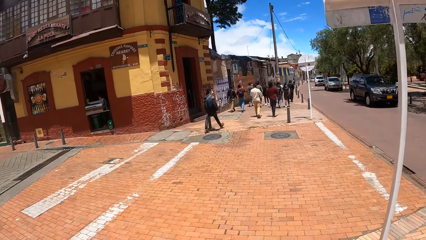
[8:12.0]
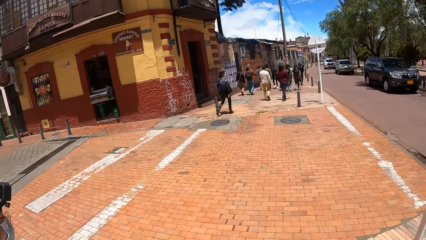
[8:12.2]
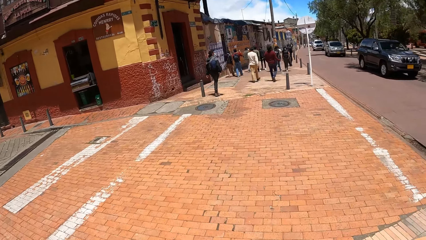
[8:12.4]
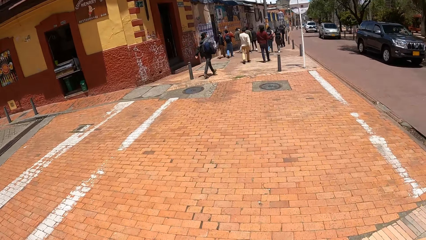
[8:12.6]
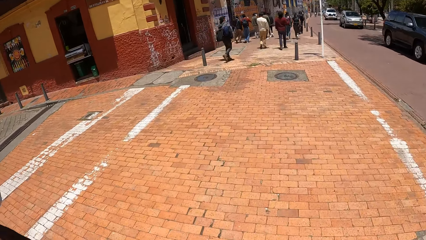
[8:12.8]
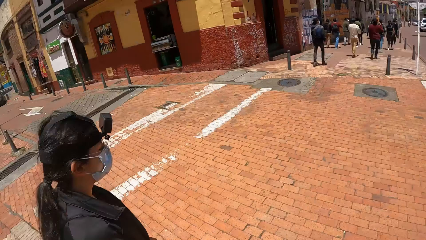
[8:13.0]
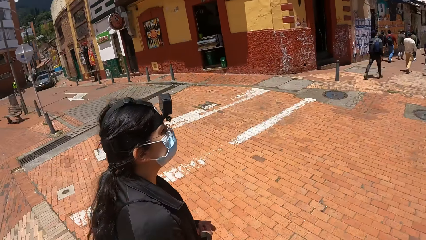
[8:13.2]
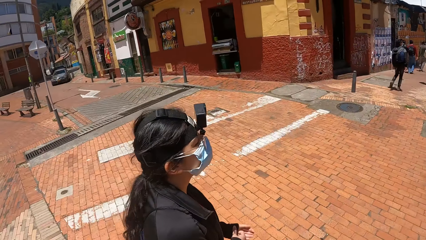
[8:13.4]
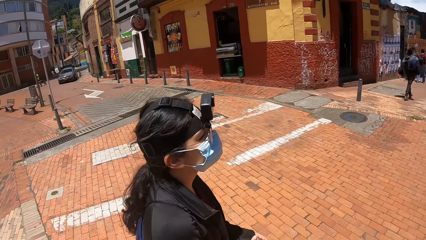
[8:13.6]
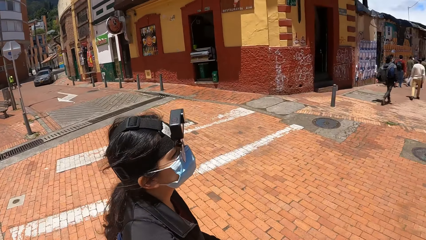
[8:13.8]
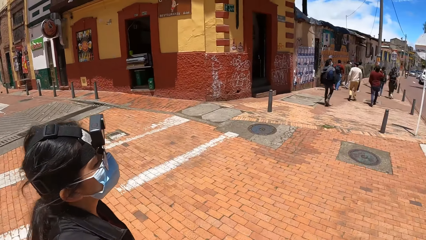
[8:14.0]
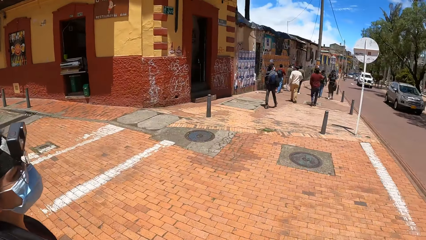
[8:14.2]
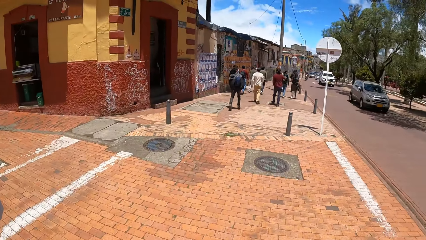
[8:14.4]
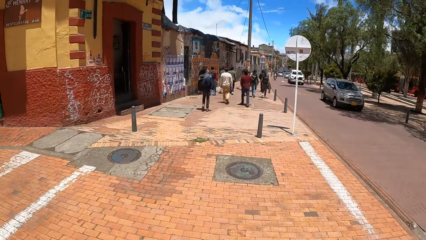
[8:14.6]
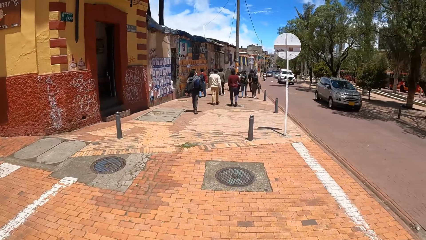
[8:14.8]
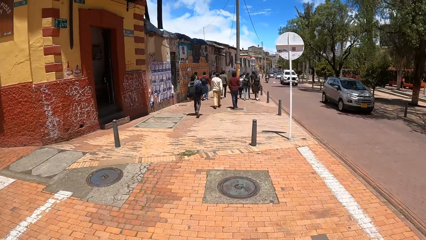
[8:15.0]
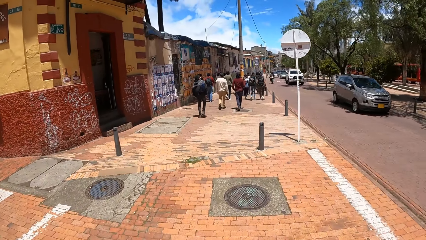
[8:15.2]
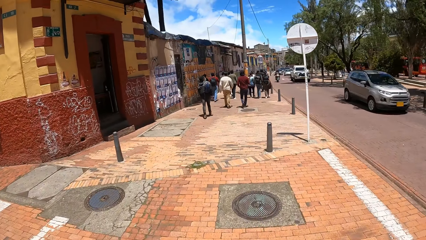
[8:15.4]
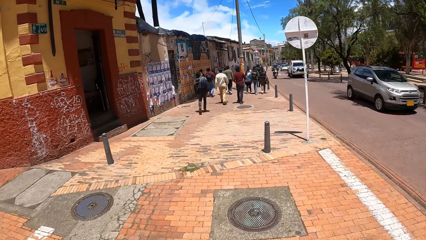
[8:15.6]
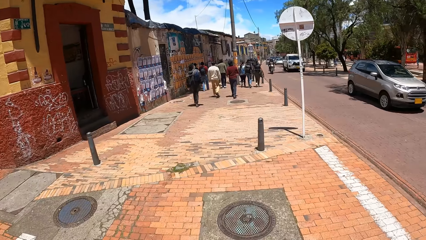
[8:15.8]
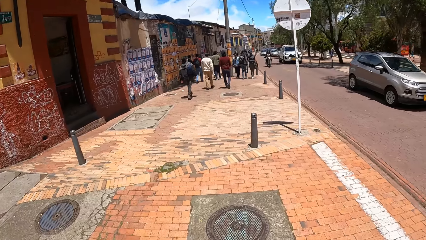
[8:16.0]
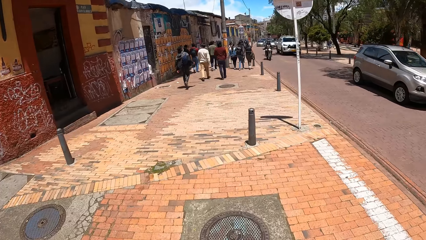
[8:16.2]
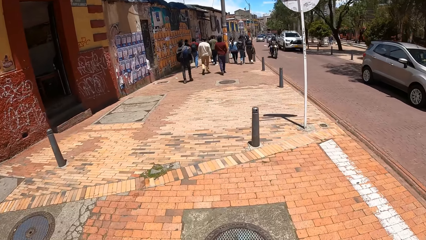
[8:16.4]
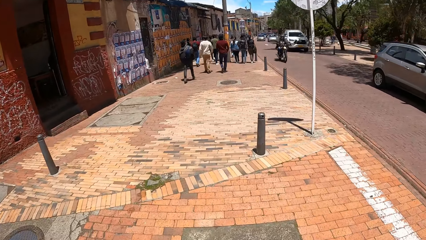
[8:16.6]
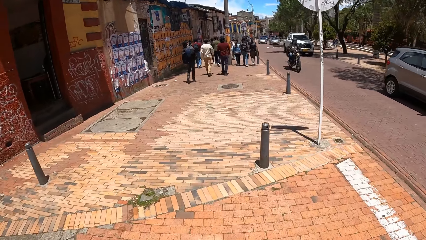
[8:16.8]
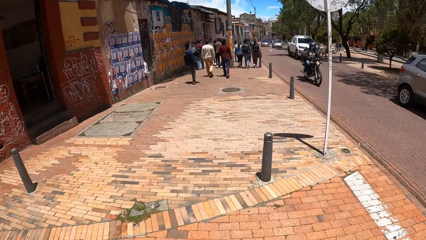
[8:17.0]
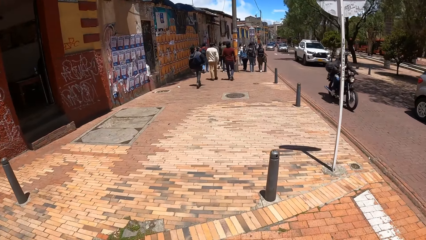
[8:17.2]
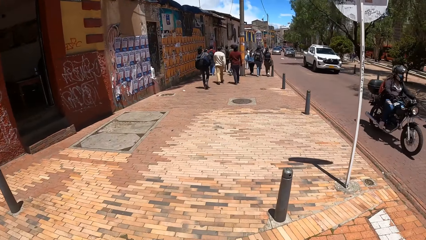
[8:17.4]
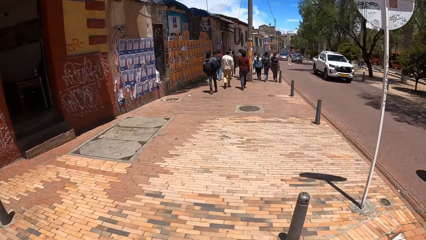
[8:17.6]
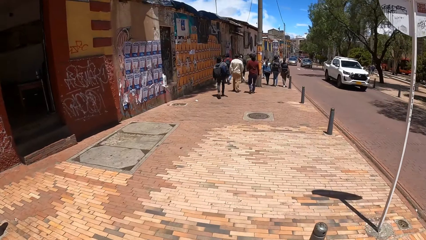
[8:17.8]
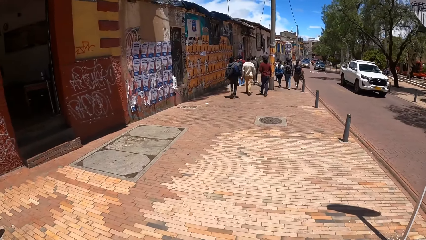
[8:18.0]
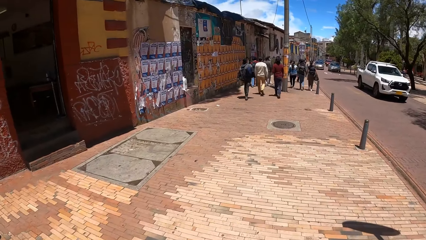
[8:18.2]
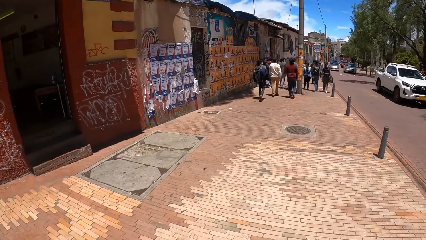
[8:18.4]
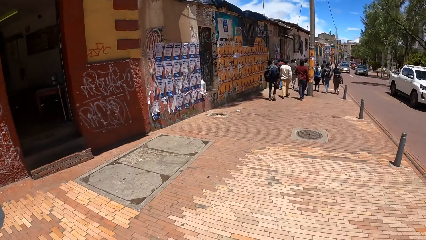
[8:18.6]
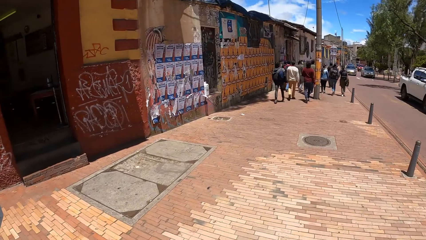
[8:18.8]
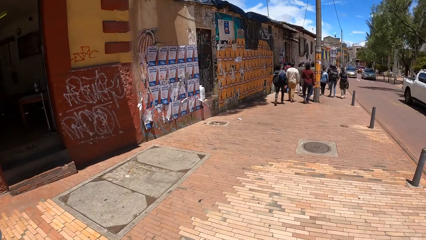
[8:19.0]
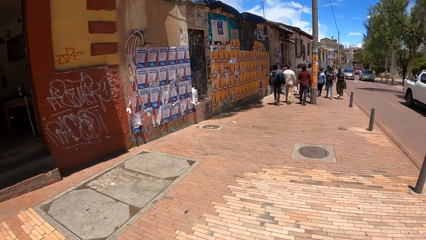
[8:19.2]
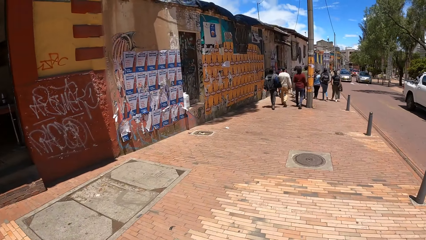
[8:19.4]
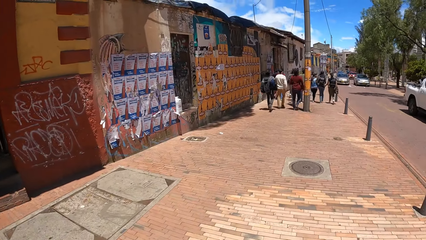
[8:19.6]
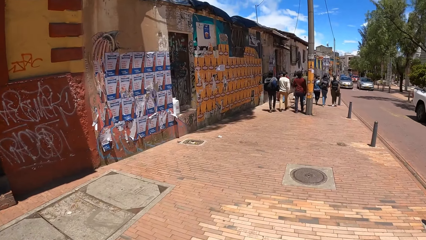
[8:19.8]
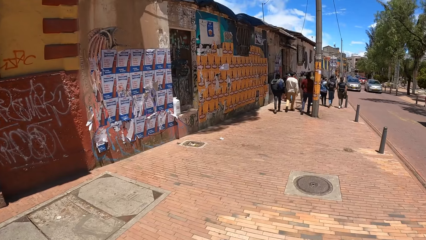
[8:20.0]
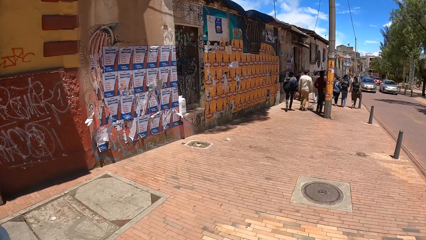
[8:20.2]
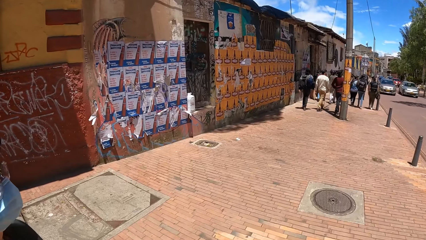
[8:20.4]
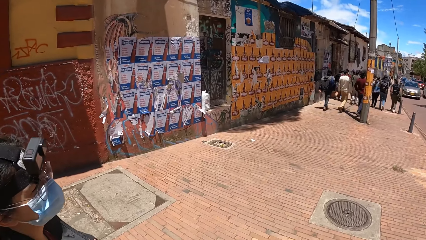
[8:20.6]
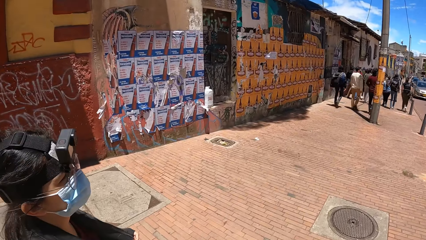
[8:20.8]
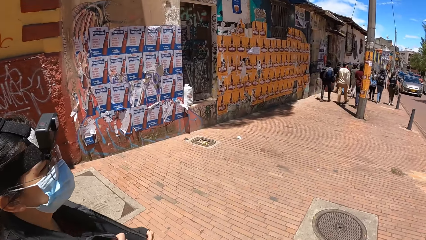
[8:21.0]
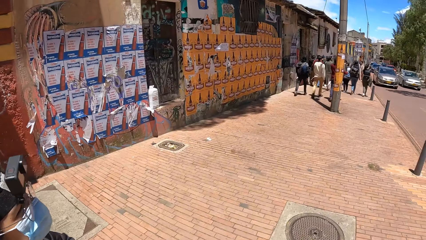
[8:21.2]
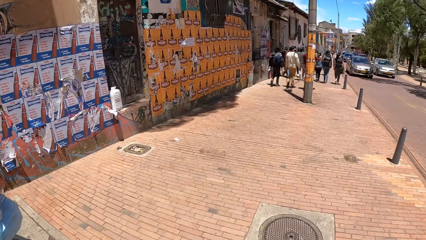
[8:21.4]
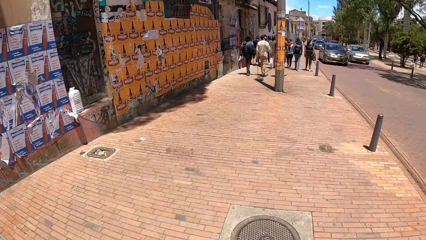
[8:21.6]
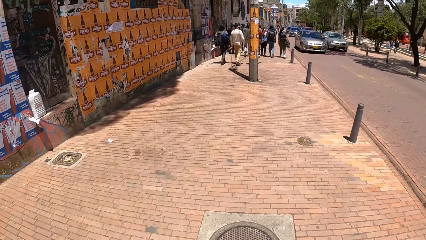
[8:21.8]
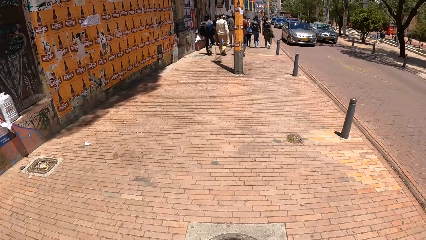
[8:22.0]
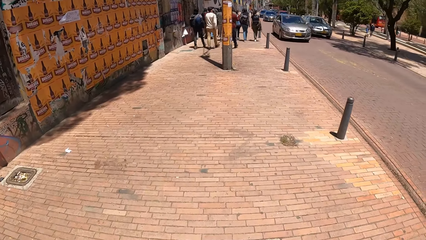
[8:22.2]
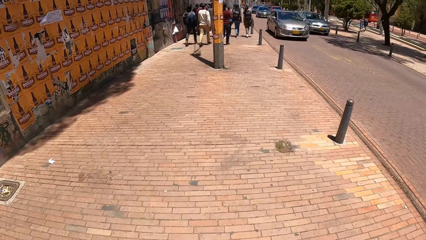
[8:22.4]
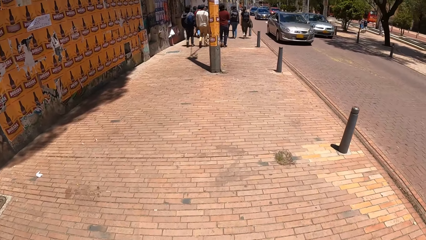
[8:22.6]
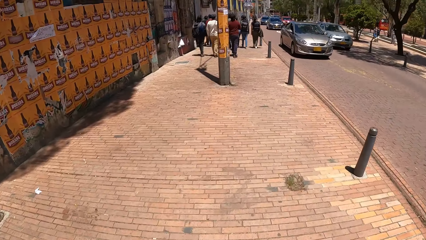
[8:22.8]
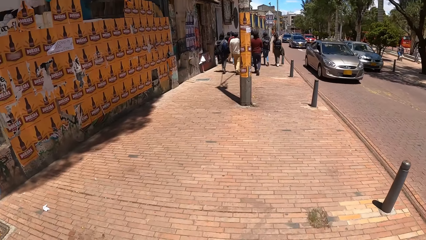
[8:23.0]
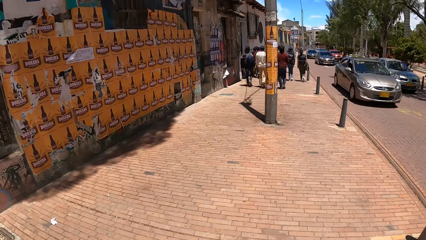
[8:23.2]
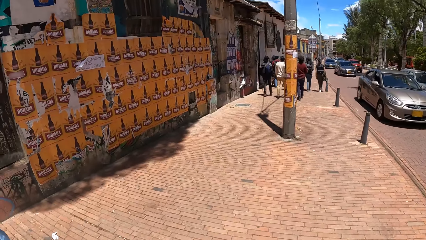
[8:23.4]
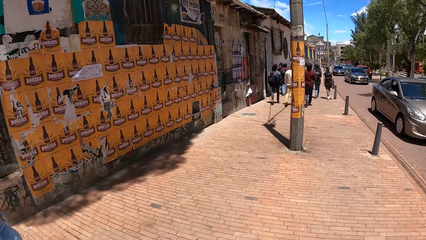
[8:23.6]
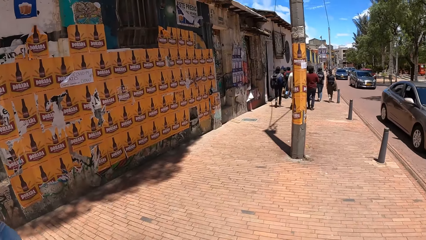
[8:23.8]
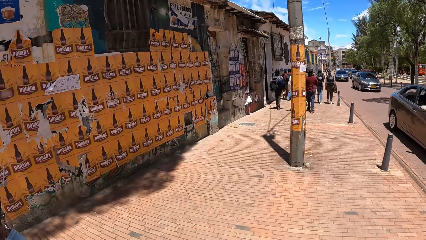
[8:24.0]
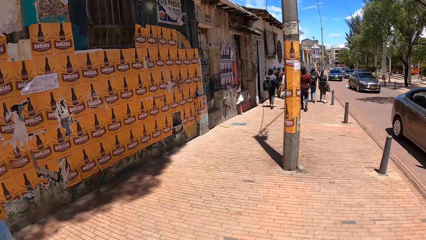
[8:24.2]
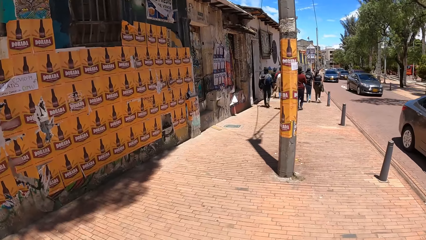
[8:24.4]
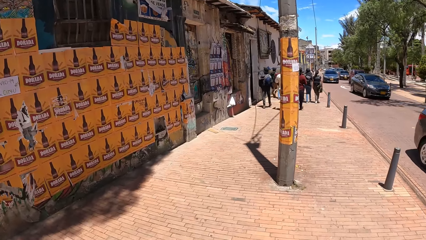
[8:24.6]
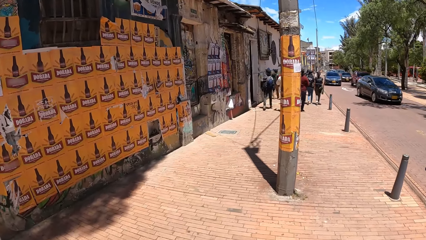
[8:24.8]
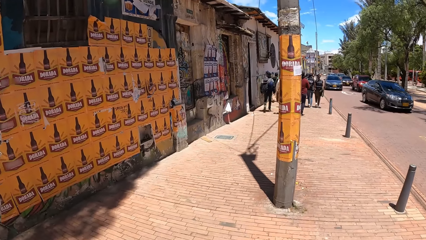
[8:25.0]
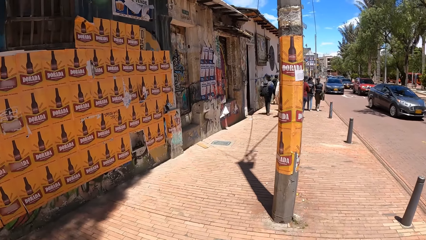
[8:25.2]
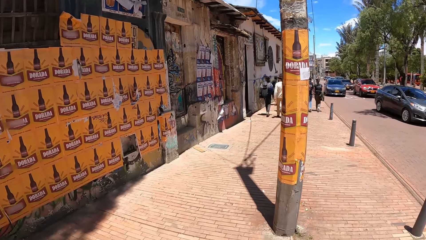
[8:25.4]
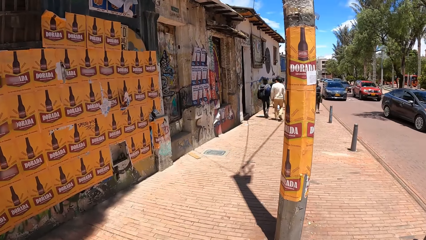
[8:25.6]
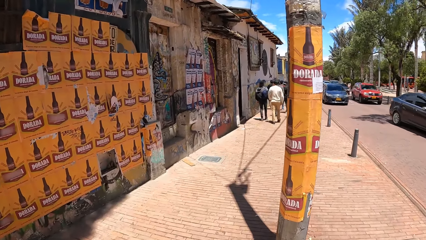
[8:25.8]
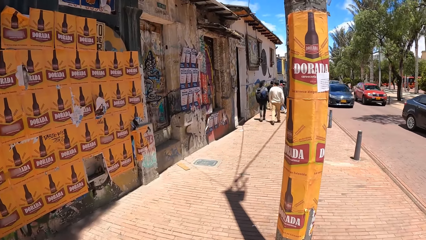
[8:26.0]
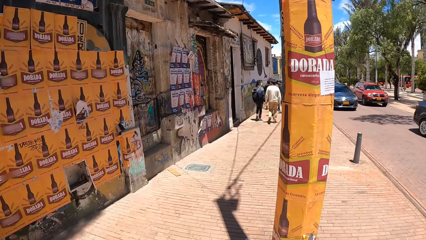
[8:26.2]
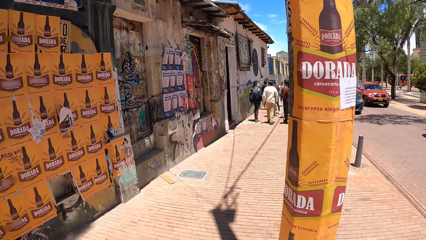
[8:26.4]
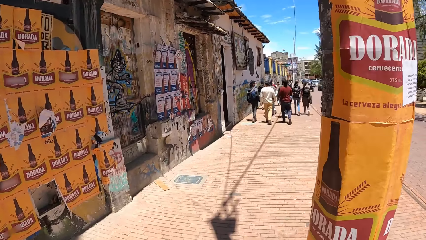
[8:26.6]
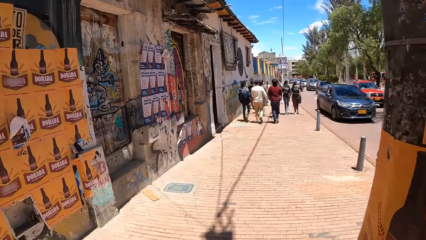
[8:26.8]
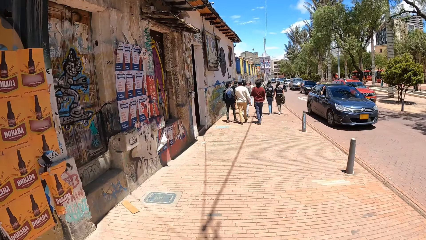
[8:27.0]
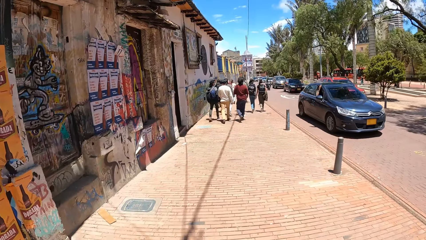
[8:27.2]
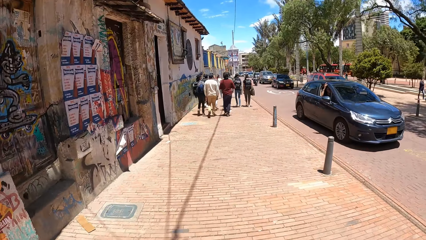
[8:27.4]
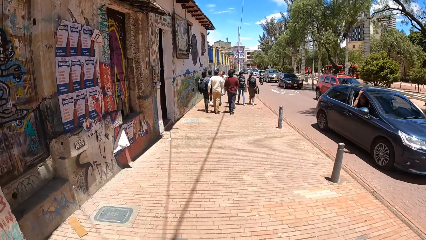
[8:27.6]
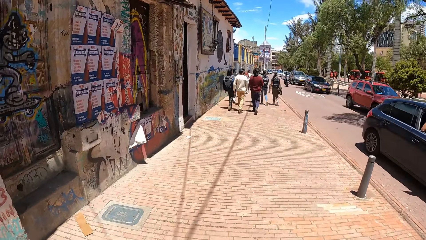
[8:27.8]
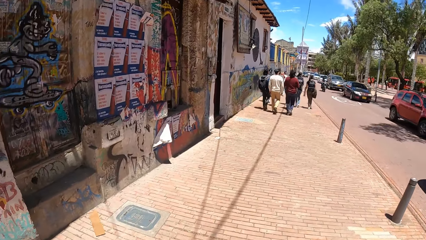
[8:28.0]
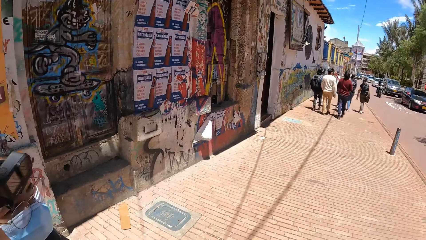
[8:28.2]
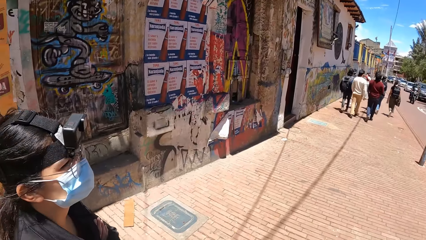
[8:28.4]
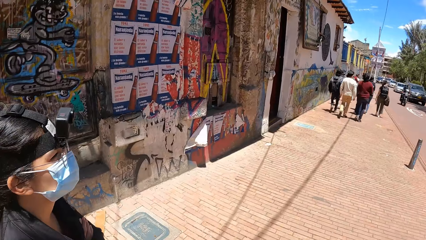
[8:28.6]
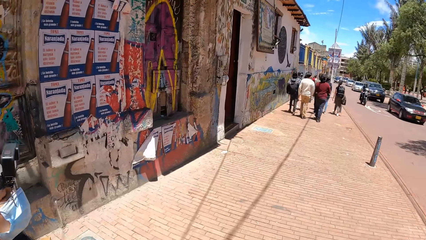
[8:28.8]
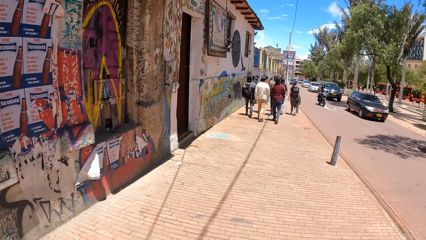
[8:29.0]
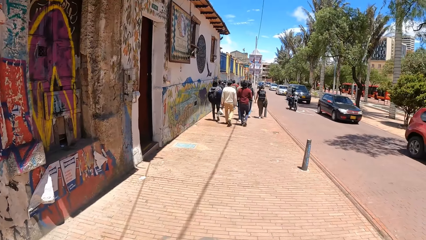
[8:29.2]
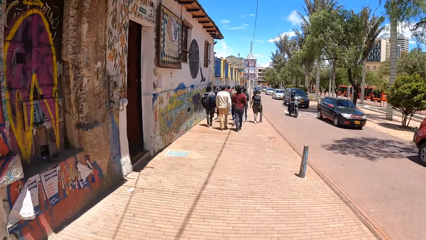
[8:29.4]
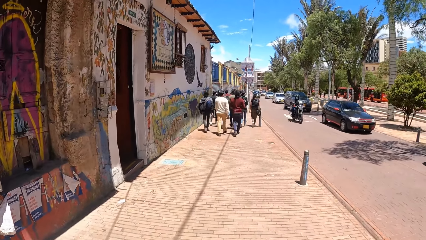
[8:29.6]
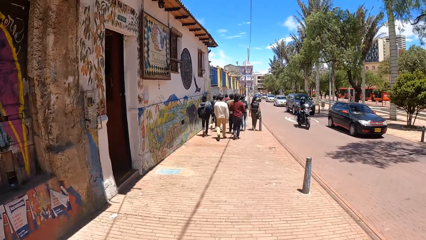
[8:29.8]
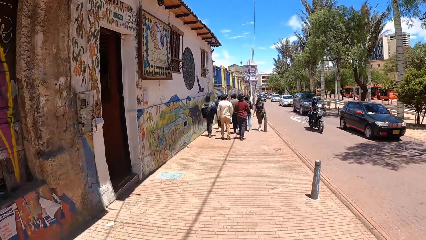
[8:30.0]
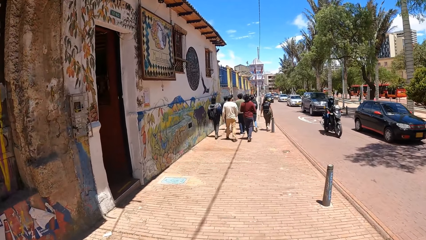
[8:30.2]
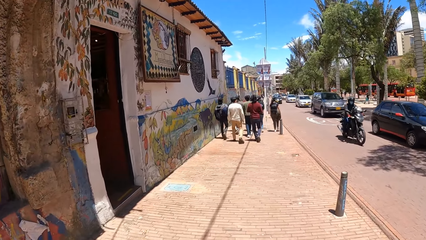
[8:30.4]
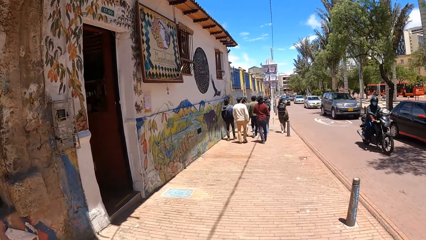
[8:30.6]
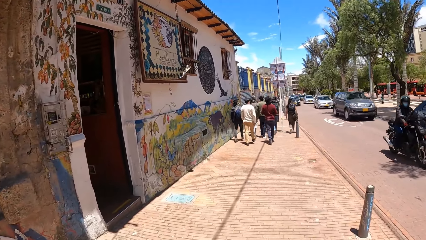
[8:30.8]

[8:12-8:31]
The camera wearer looks left. They converse with a woman. They look forward. They look left. They converse with the woman. They look forward. They look left. They look forward. They look left. They converse with the woman. They look forward.
